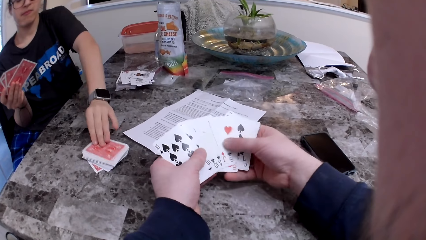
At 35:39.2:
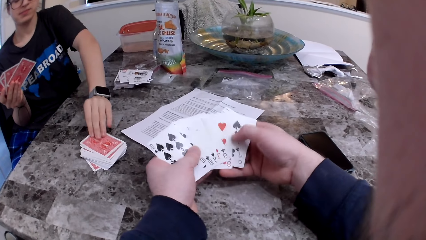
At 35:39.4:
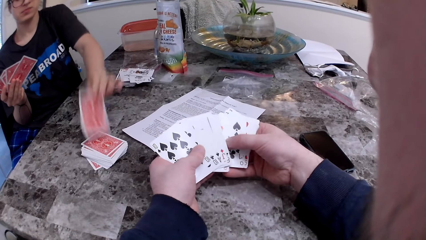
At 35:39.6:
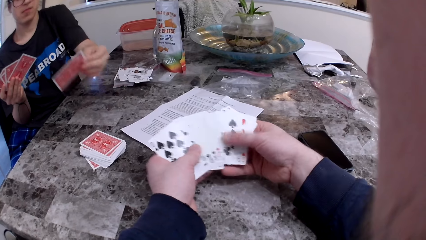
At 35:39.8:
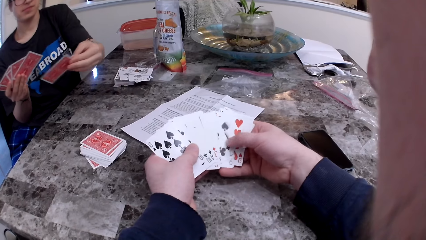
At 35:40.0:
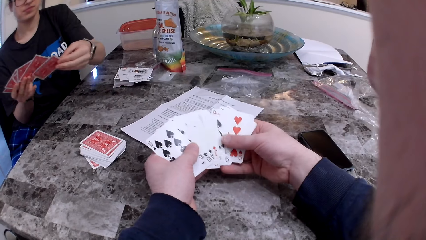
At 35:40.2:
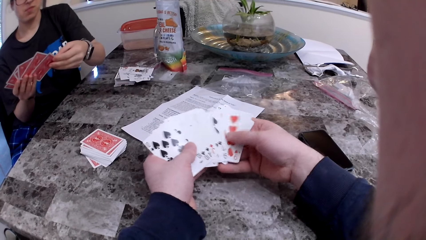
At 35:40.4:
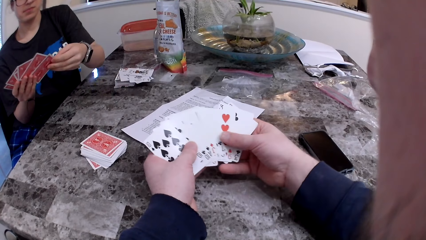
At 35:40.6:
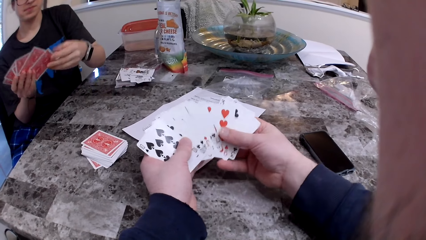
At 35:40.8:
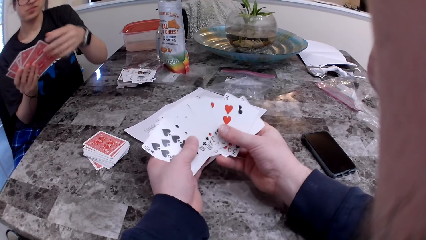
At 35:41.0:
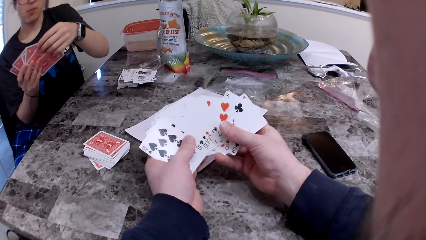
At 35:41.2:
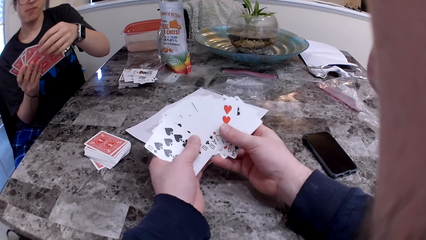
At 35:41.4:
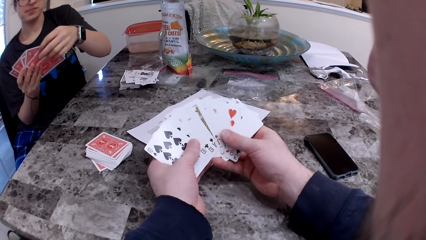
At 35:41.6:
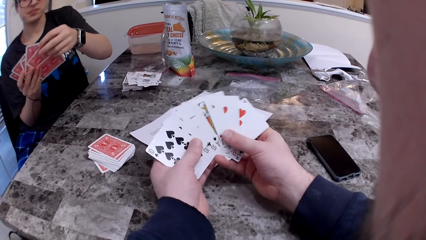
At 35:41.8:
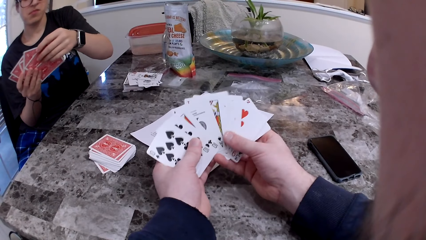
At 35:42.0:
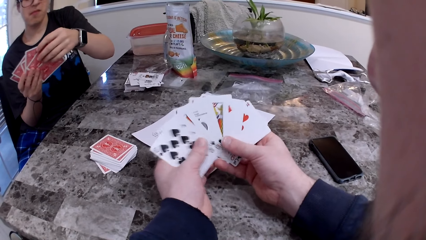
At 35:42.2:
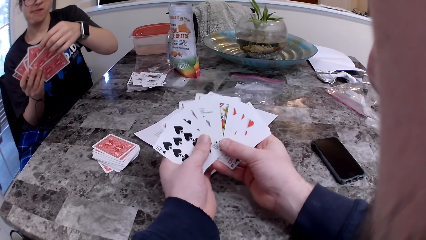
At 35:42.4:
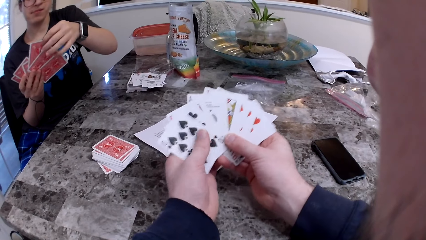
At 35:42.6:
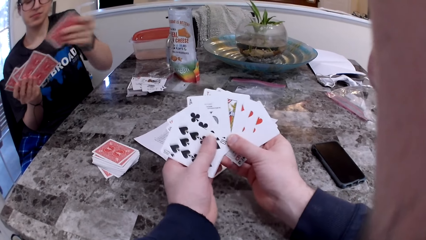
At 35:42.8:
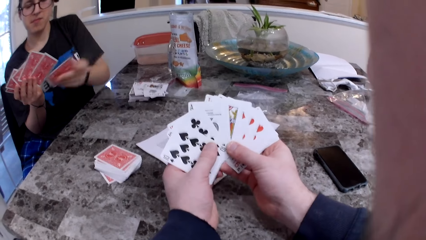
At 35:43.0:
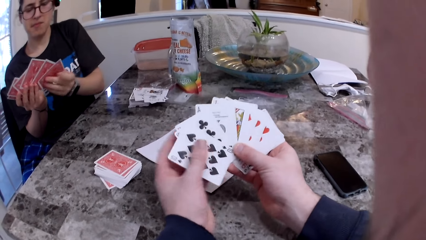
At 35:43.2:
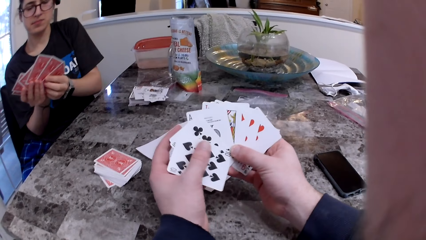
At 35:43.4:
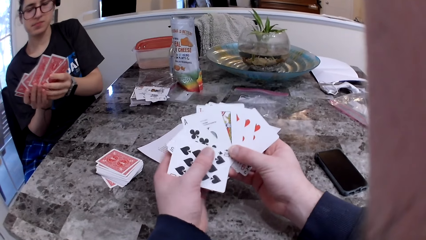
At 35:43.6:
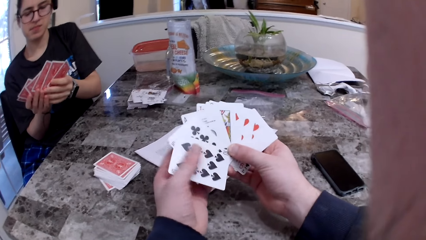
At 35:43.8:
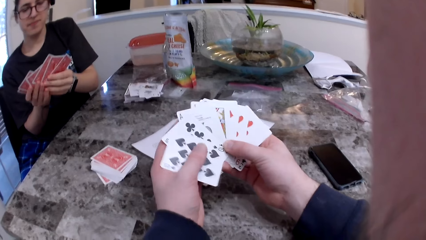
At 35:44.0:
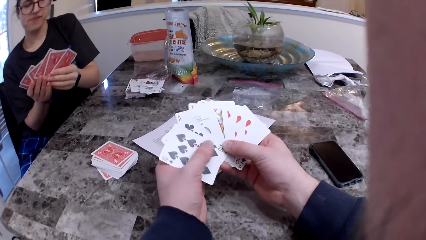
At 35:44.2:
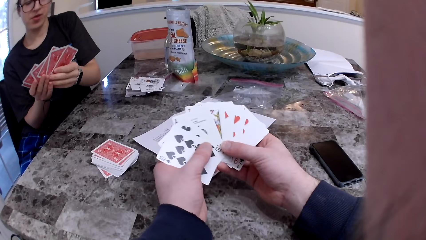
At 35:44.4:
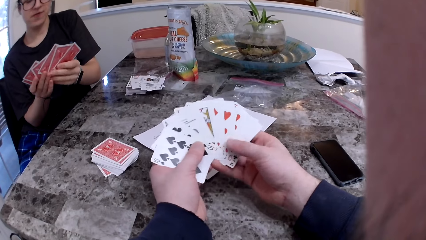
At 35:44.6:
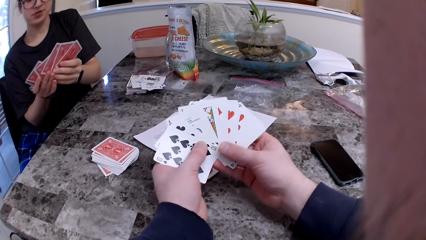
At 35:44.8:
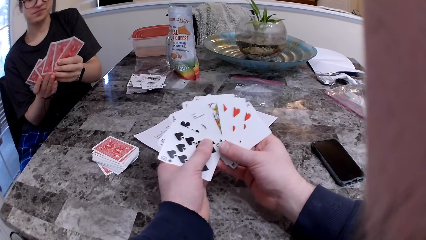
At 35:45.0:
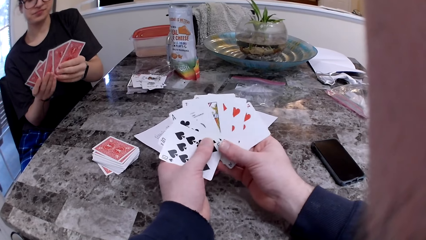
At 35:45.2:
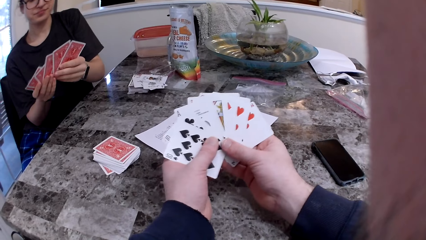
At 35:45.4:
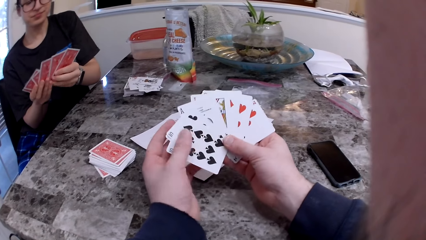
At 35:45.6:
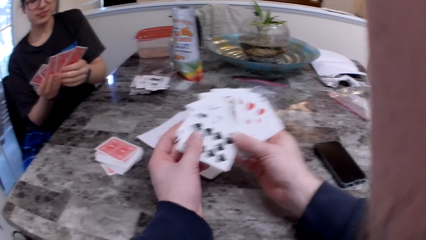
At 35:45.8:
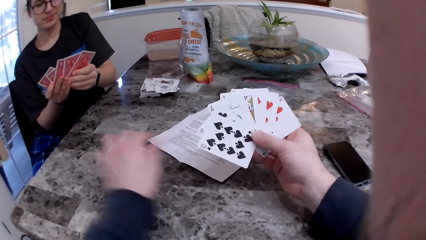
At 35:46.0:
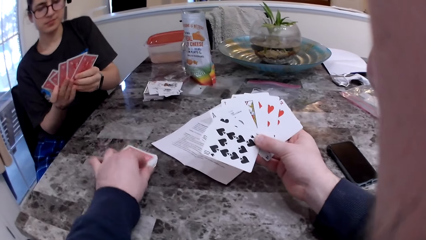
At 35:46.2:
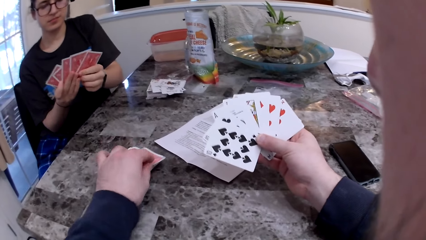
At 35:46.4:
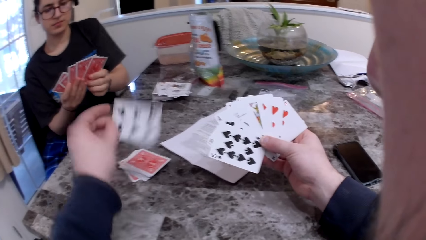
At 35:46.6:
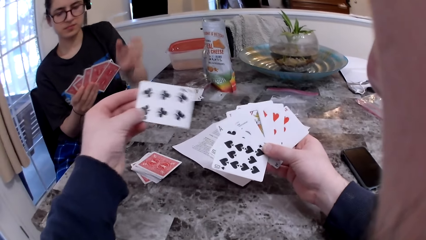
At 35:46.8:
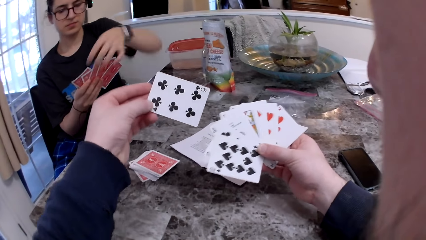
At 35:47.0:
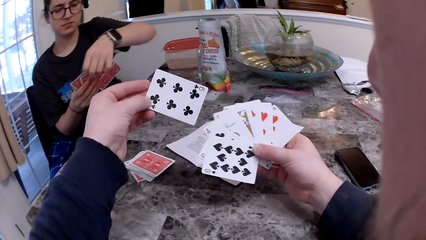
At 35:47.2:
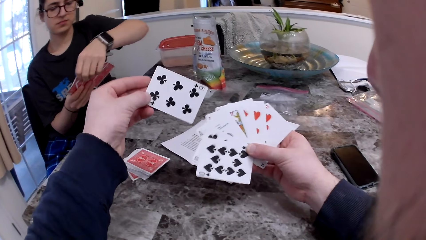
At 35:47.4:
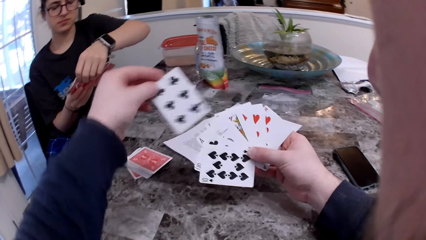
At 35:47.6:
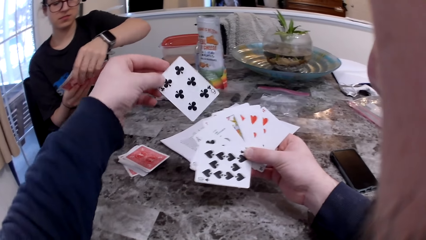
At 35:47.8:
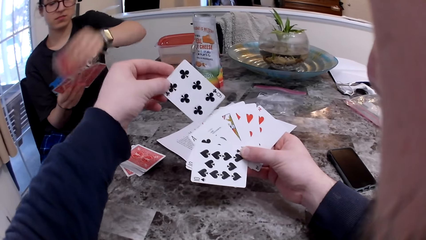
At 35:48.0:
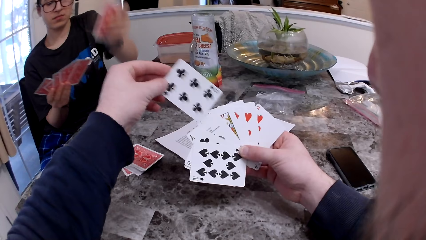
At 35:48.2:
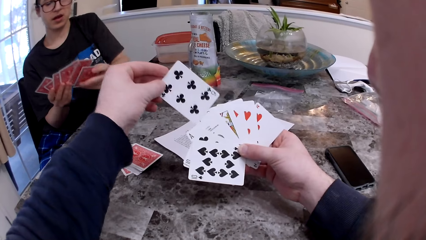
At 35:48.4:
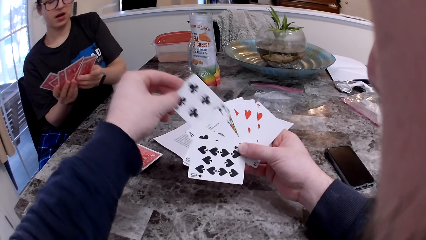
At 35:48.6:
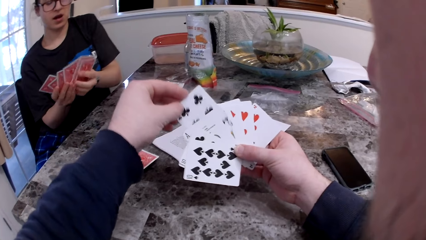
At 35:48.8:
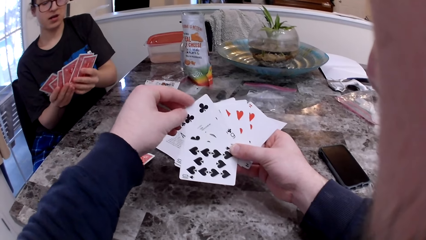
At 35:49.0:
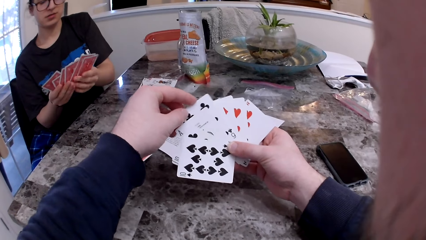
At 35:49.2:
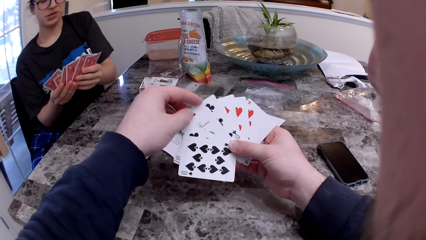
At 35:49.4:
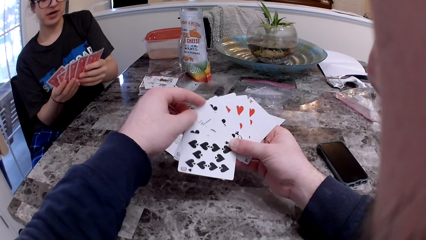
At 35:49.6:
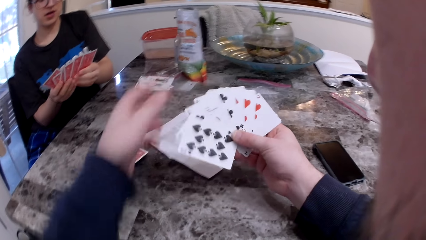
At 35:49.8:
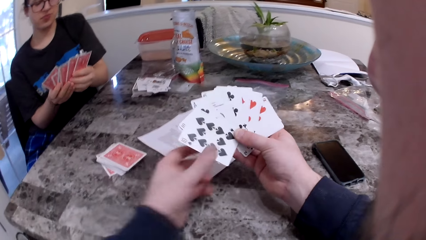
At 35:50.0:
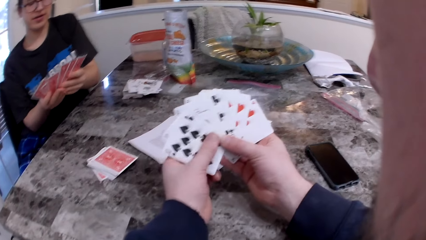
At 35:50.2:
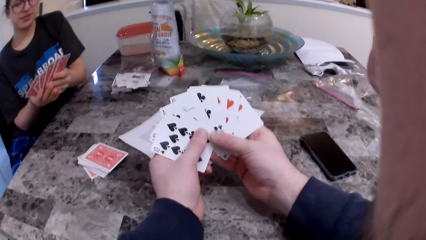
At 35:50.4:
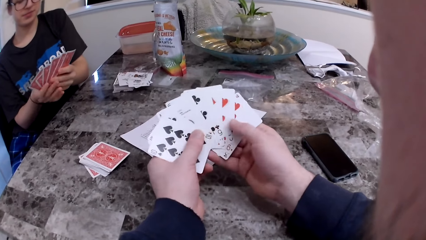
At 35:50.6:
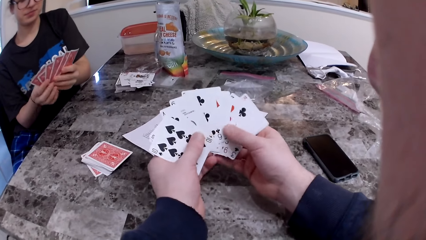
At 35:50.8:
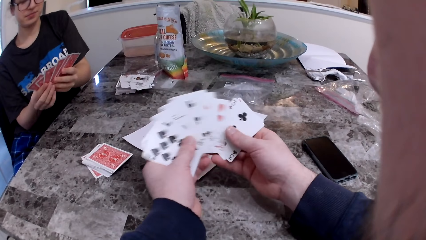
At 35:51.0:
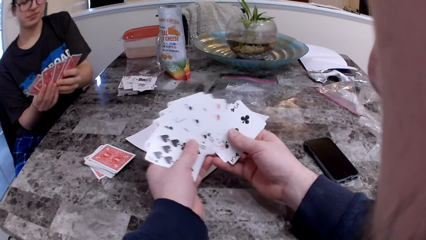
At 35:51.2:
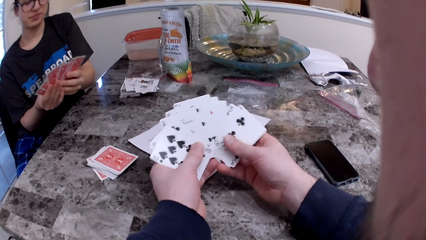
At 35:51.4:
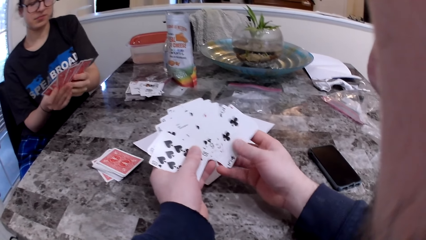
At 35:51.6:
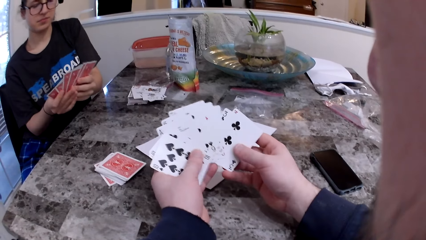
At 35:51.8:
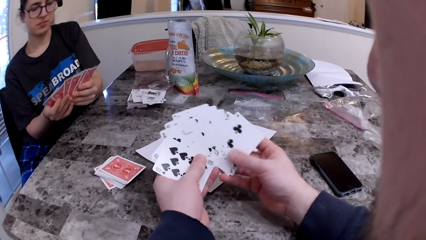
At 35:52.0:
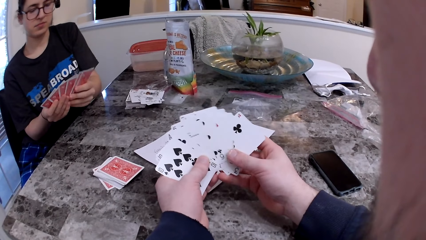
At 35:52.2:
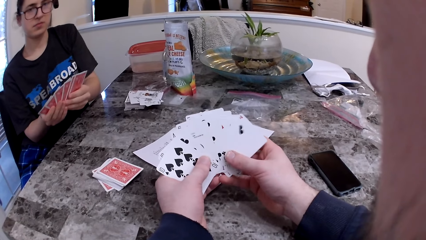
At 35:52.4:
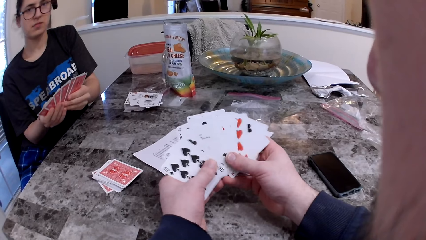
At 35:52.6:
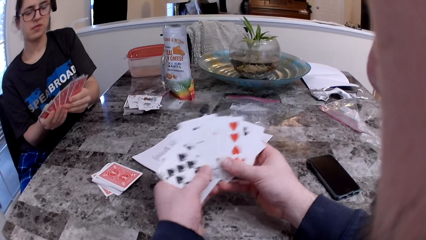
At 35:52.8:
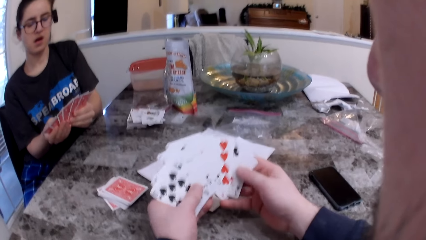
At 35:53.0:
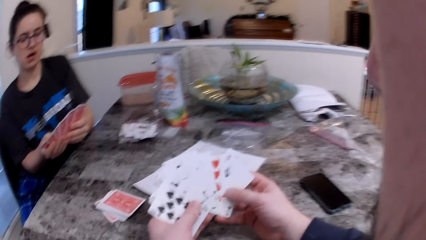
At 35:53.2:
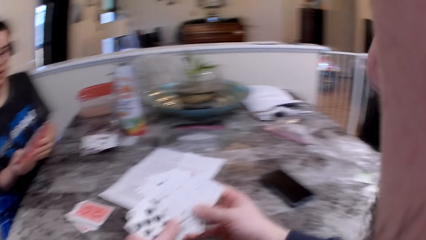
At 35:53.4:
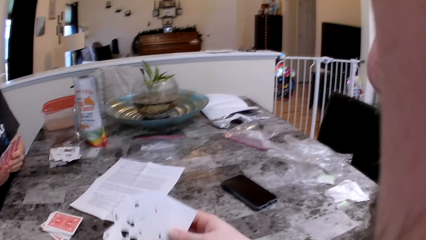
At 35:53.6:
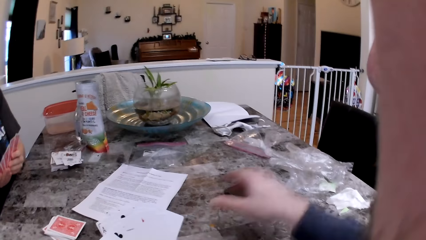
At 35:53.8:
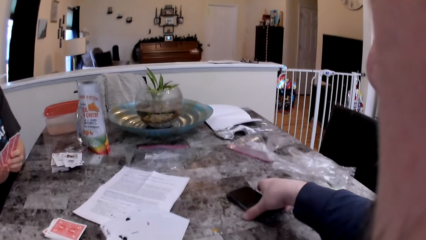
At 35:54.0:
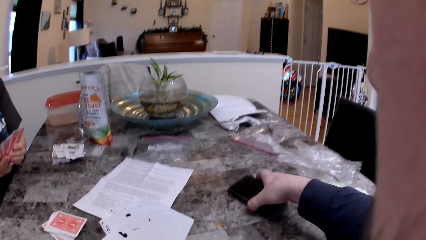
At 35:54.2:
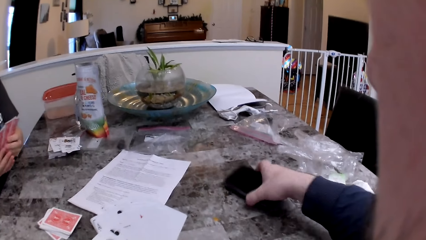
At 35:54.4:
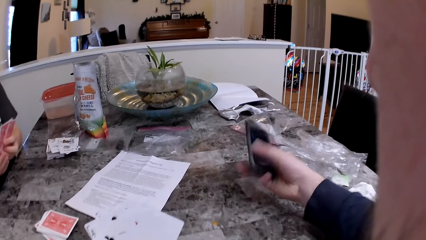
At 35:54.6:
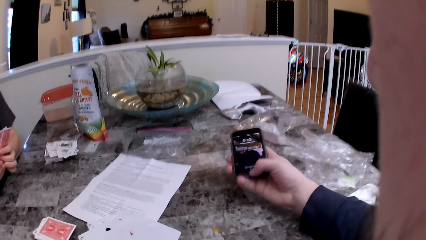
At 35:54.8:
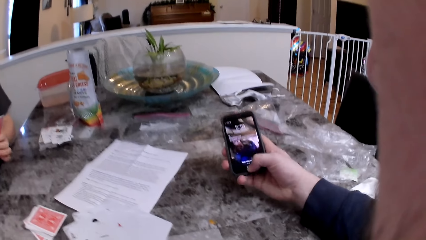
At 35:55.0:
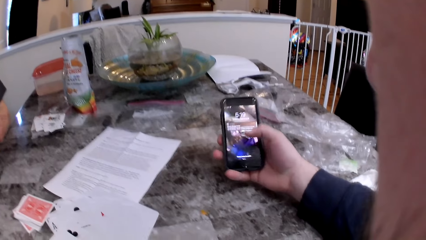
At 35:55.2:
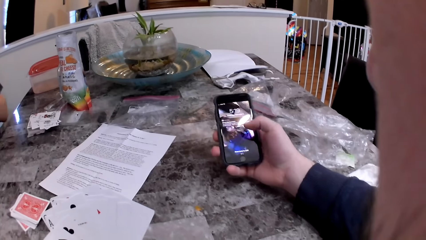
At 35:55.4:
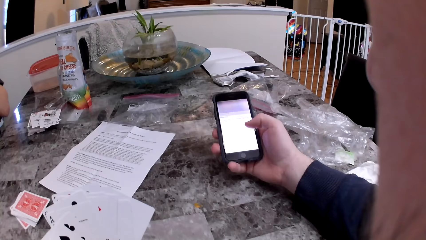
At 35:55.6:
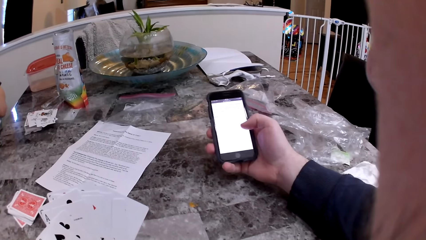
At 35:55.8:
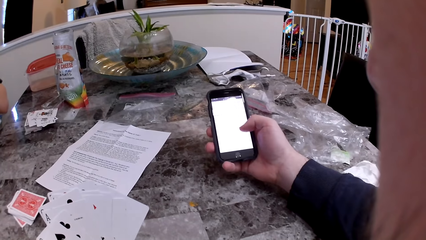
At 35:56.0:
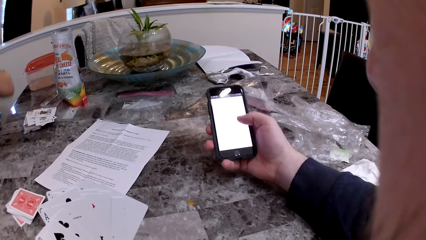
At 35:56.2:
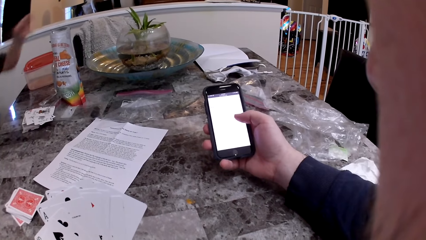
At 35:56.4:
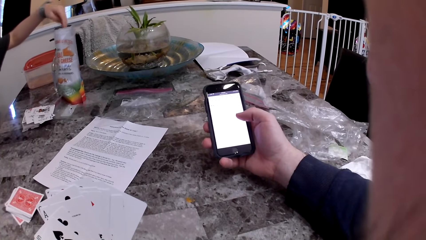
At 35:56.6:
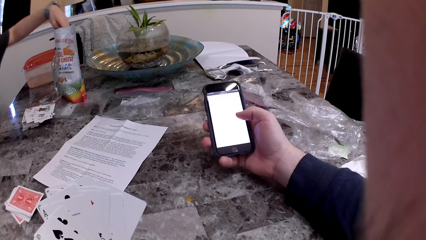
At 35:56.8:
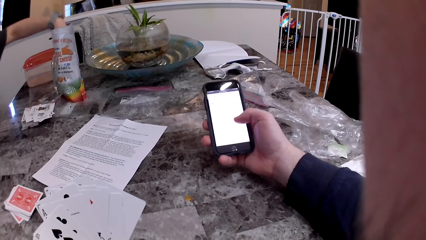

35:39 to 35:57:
The woman picks up the card. The camera wearer picks up a card from the deck of cards on the table with his left hand. He takes the phone on the table with his right hand. He operates the phone with his right hand.
